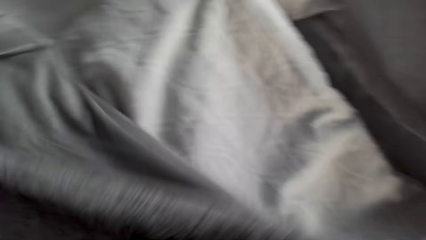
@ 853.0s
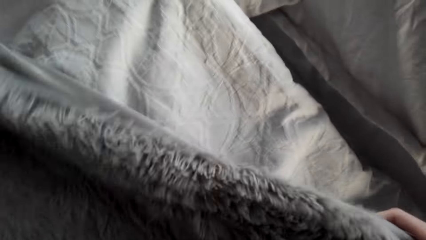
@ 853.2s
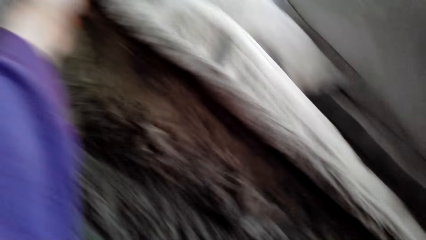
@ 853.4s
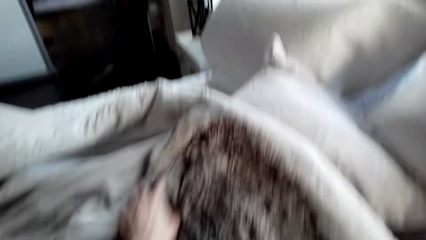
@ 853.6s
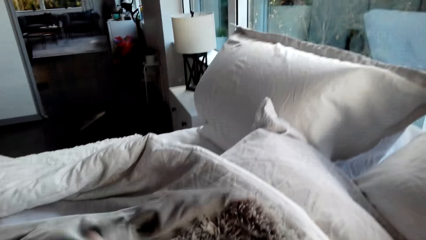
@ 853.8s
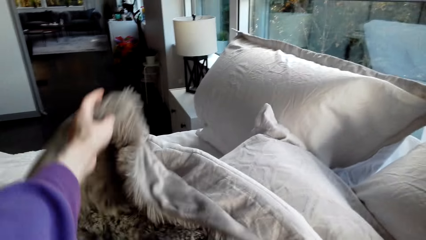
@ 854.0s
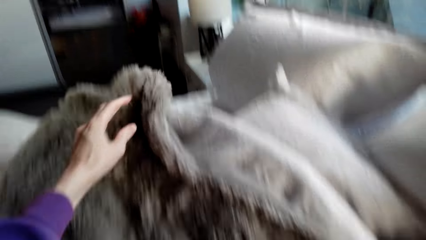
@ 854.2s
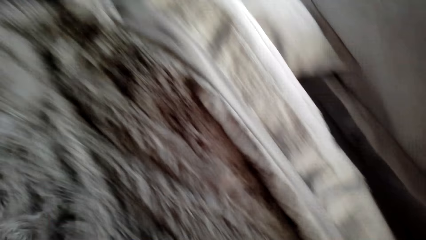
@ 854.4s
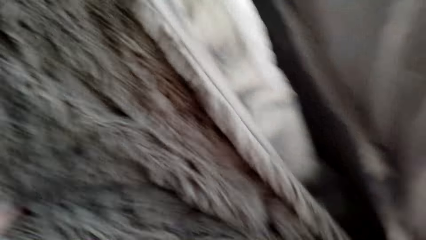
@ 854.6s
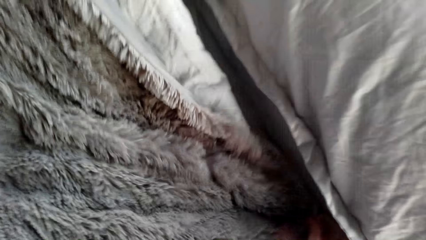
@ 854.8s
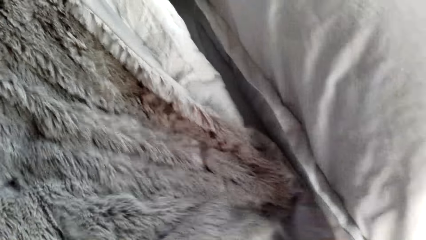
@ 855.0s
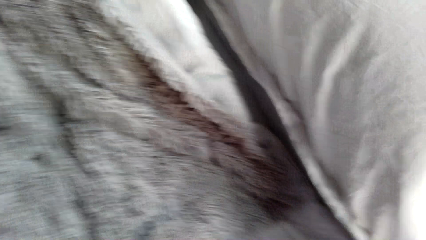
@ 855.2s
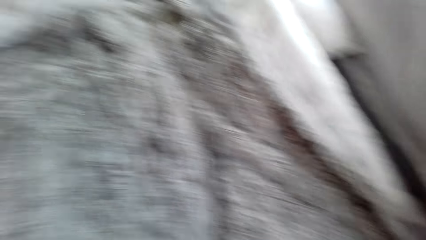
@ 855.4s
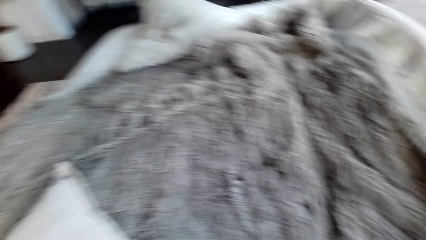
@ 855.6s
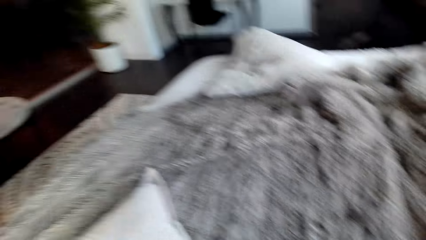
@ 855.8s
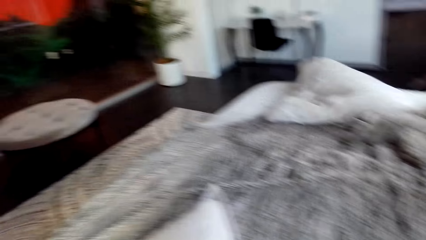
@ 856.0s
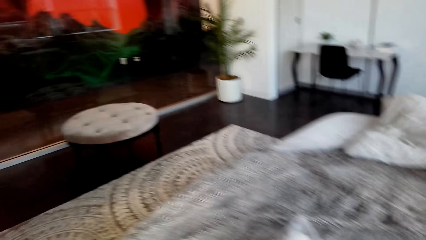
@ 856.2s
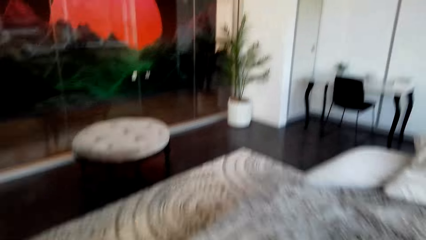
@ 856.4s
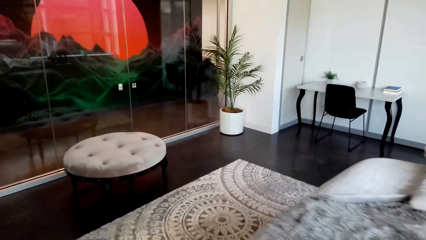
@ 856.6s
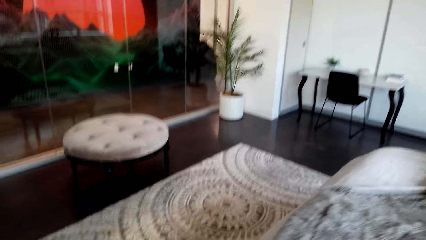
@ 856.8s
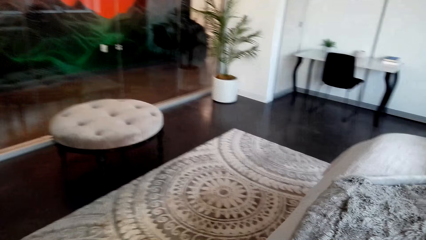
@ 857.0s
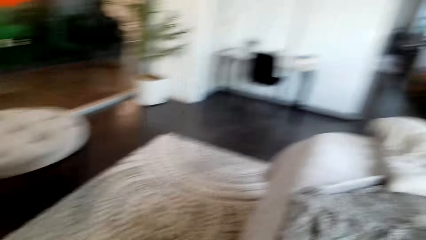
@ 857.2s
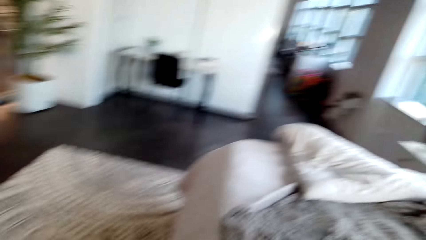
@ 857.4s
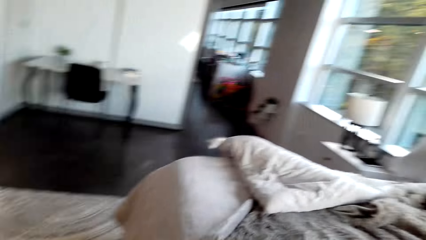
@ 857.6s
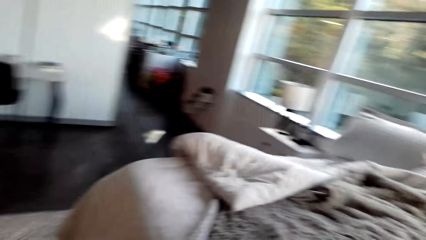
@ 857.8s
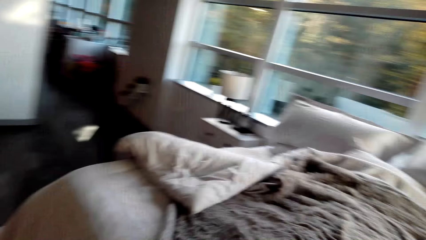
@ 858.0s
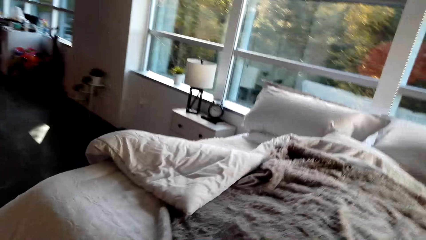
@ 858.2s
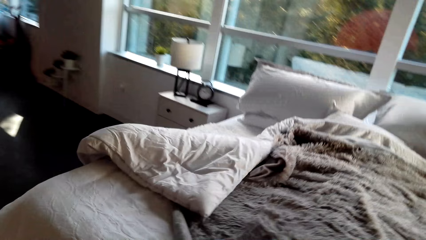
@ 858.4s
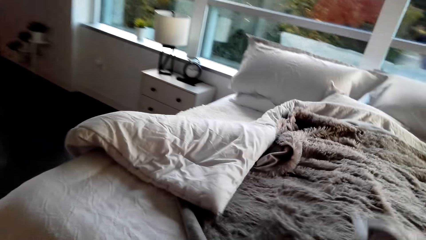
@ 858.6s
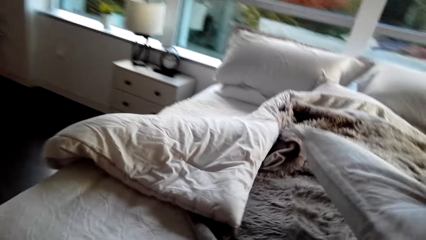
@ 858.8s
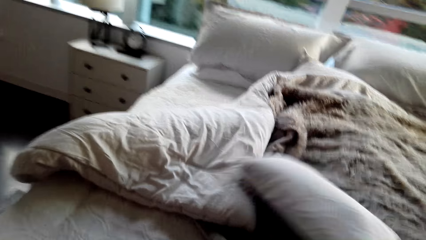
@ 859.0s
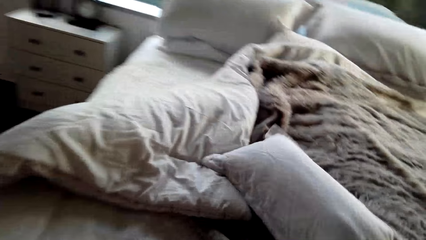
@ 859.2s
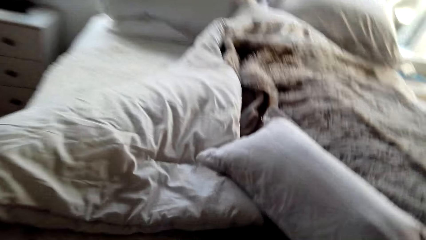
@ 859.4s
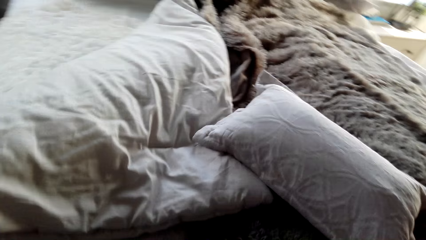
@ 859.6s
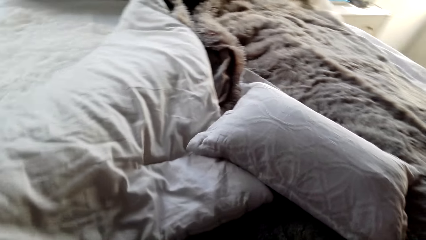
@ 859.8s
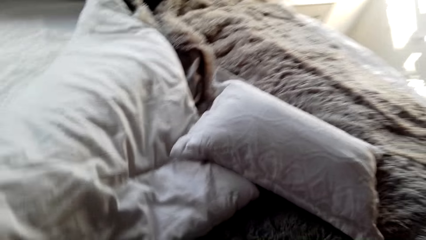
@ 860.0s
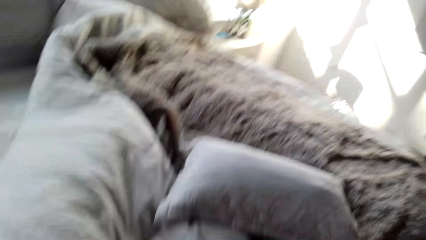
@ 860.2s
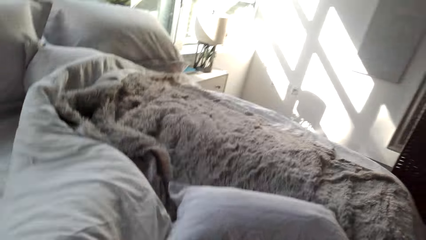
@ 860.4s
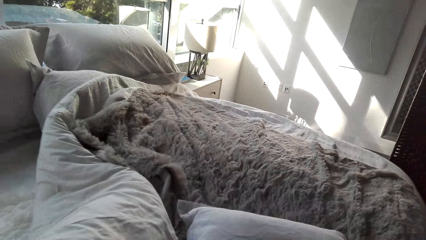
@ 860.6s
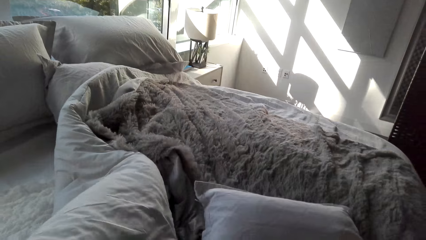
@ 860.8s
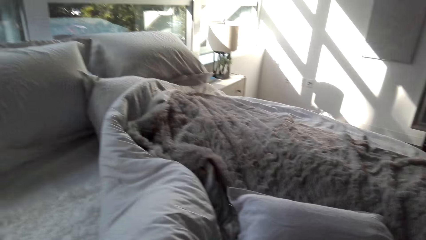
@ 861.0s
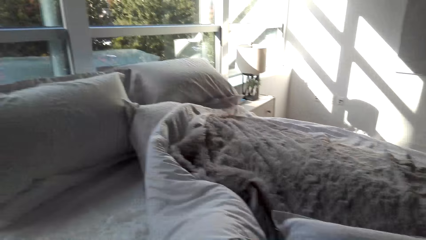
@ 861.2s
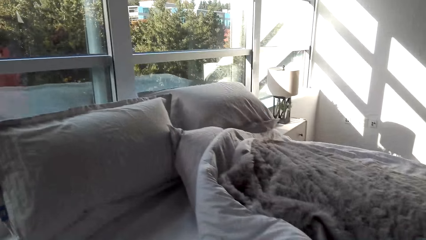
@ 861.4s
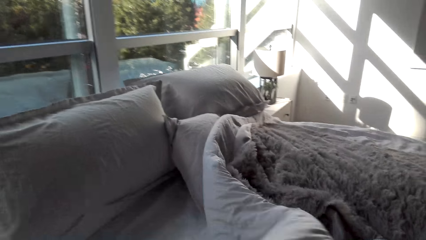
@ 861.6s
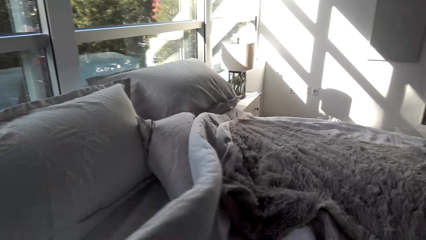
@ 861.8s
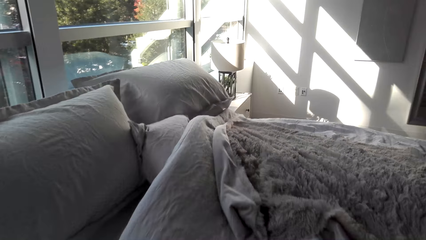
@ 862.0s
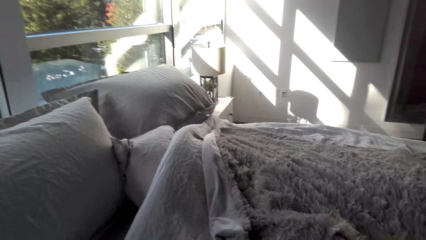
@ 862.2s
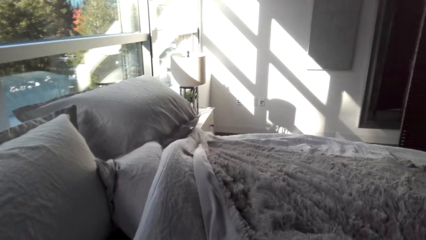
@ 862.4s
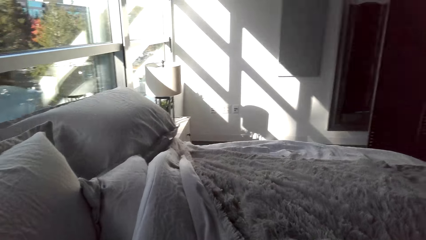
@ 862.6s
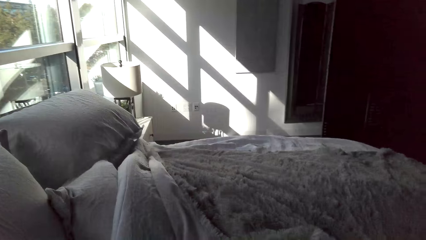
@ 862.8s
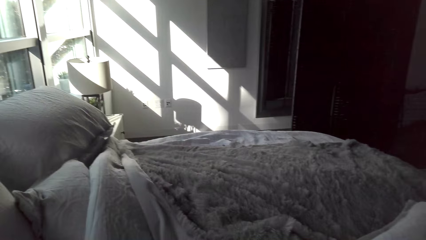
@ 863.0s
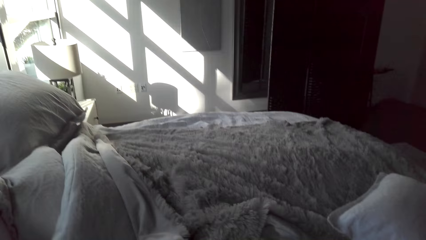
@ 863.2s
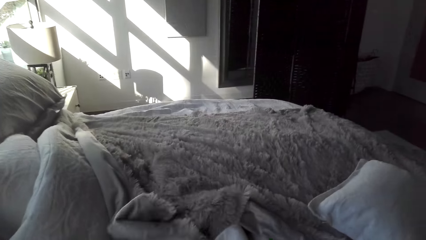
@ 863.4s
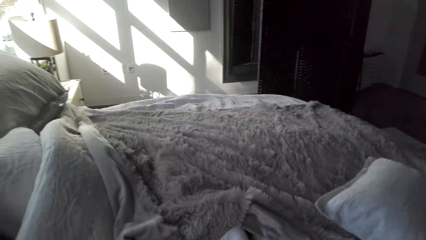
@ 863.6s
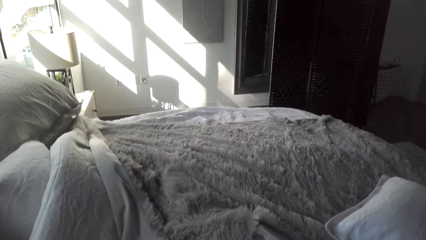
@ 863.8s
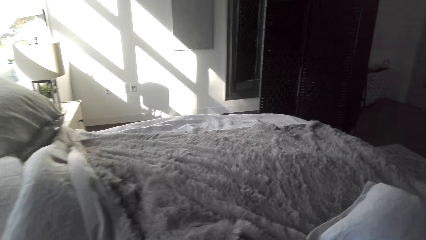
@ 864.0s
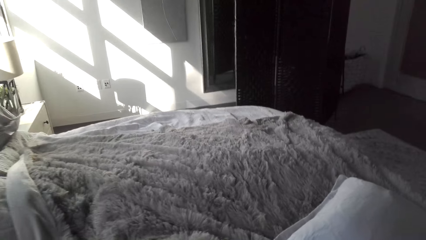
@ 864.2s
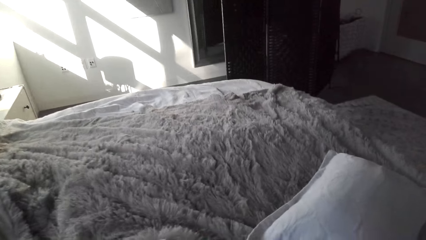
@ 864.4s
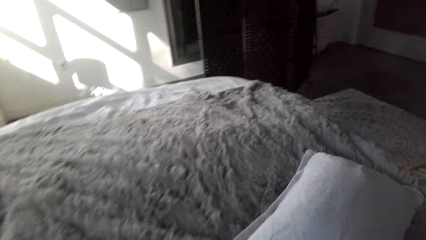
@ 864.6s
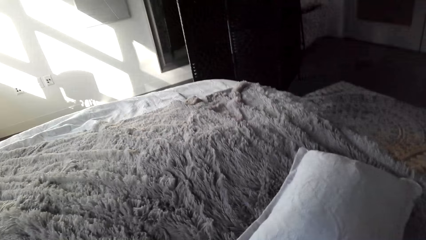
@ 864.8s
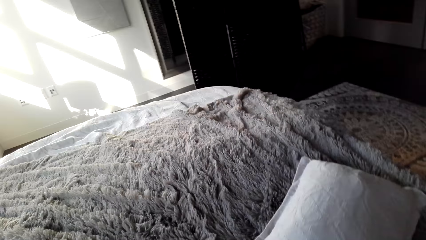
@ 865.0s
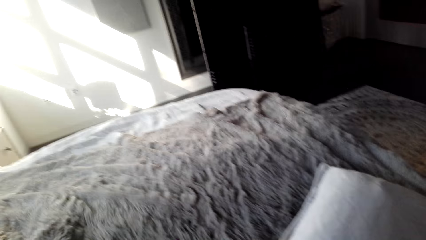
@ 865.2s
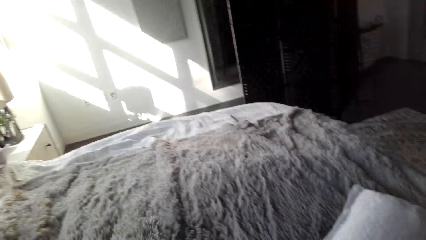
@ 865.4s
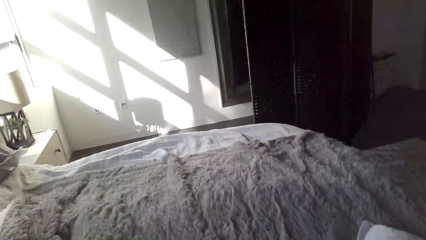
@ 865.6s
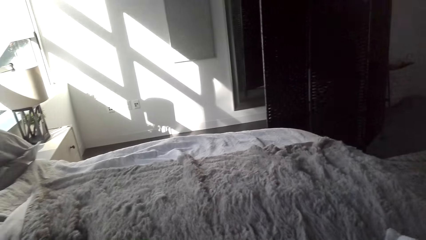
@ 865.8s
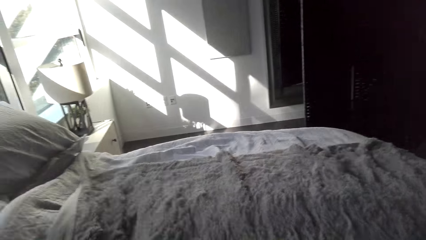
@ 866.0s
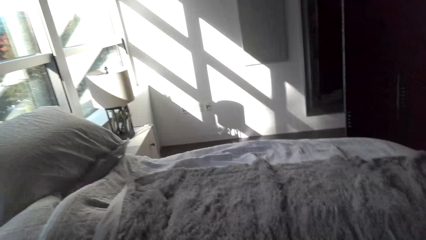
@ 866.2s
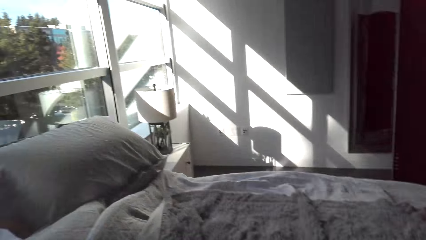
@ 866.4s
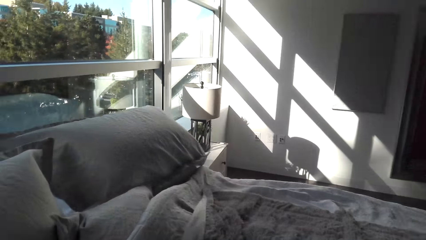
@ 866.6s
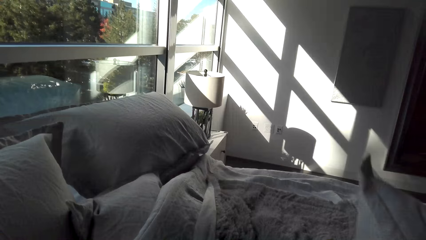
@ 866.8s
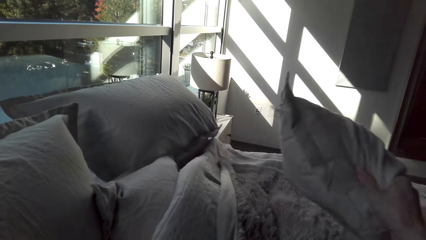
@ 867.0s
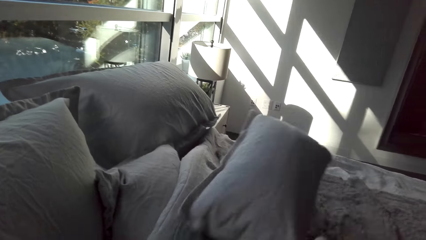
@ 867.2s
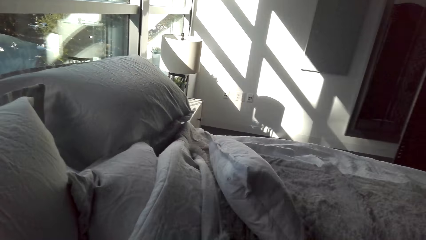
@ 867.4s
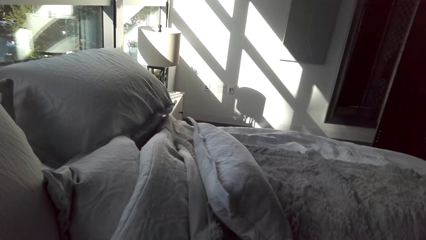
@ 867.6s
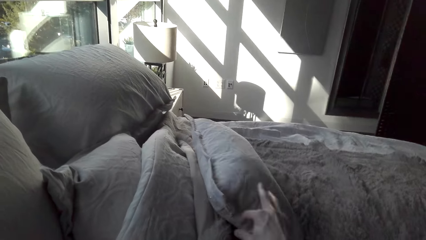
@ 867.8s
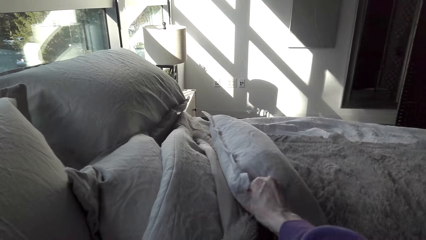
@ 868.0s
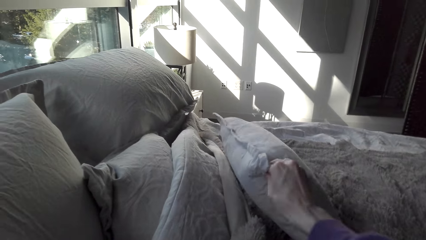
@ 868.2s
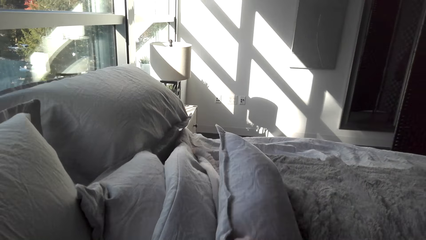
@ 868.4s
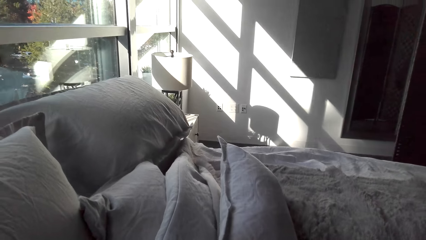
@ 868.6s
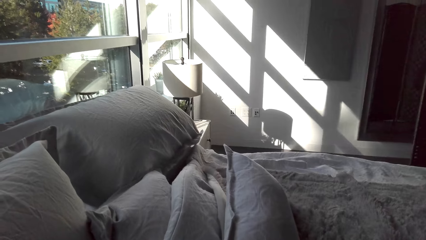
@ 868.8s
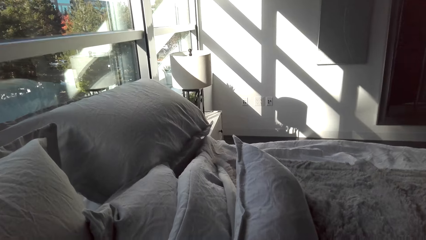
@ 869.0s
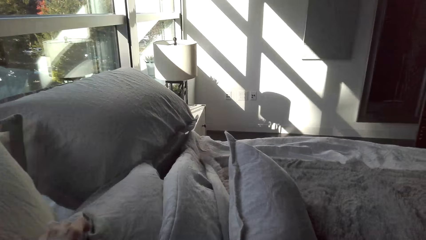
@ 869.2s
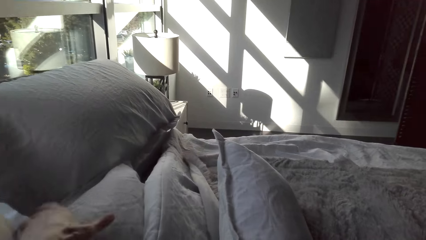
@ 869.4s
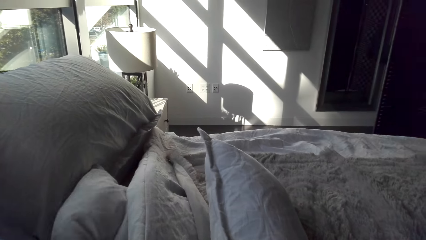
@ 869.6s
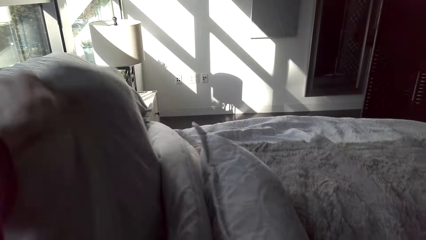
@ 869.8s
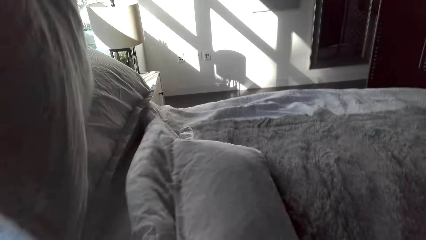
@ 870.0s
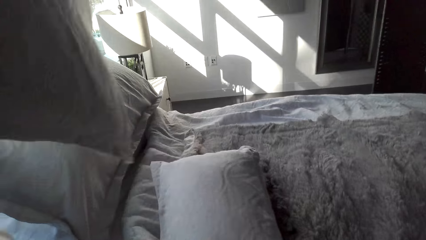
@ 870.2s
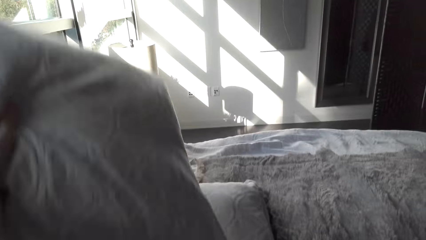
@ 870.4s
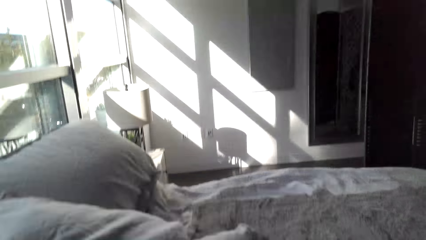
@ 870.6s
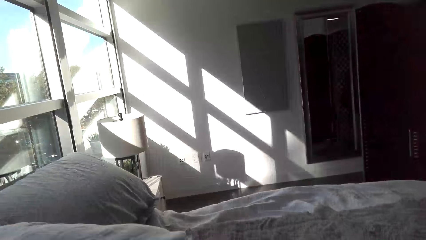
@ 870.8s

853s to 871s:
The camera wearer walks beside the bed. They put a pillow on the bed. They spread the duvet. They put the duvet on the bed. They lift a pillow. They put the pillow on the bed.
